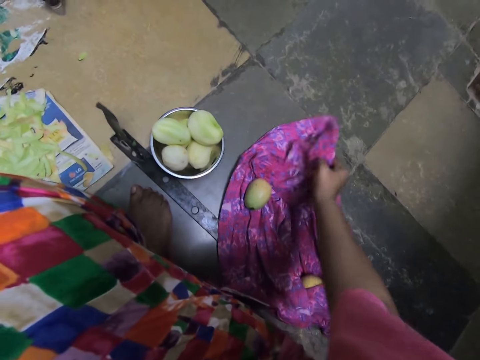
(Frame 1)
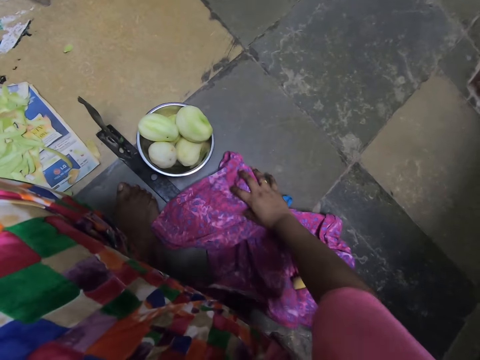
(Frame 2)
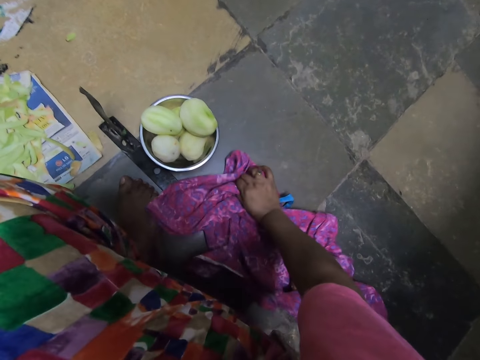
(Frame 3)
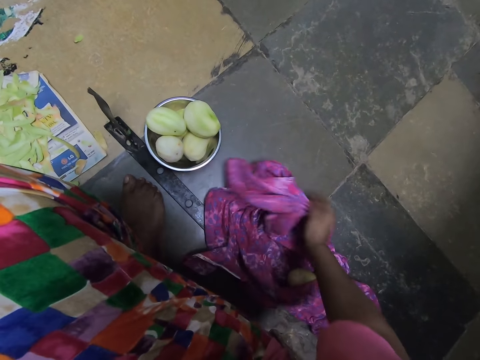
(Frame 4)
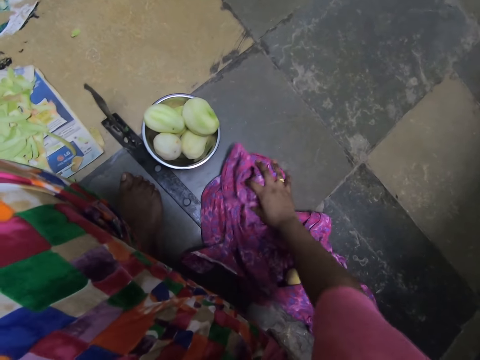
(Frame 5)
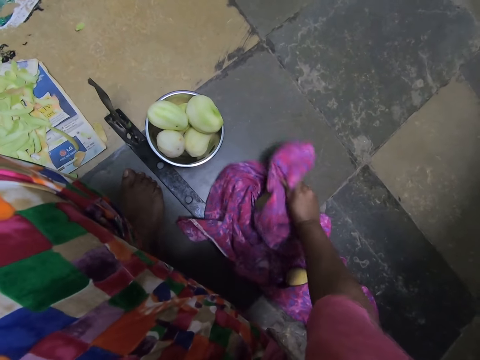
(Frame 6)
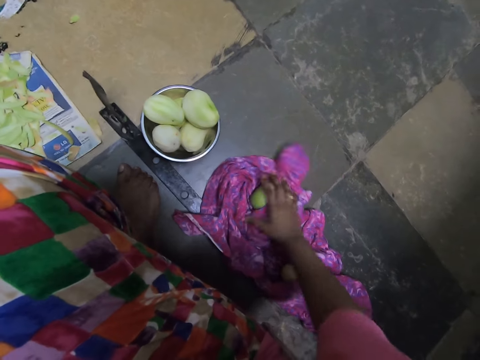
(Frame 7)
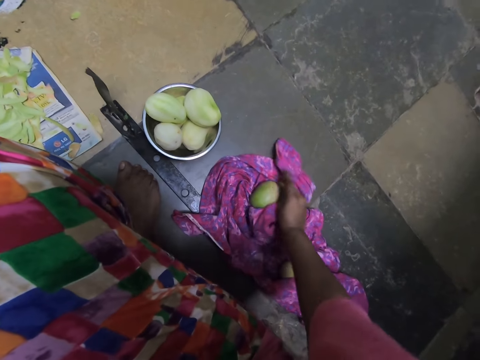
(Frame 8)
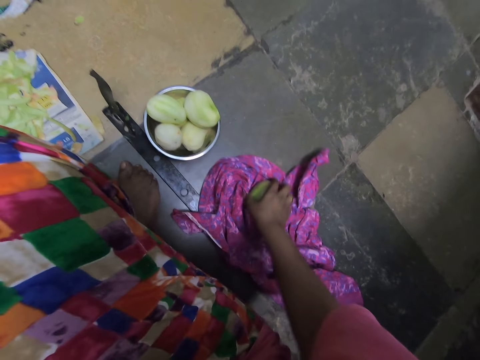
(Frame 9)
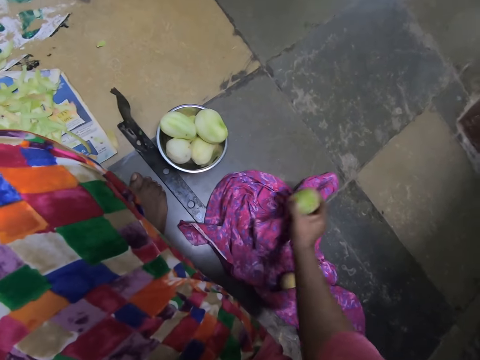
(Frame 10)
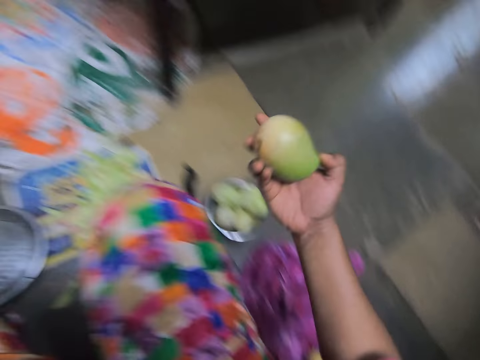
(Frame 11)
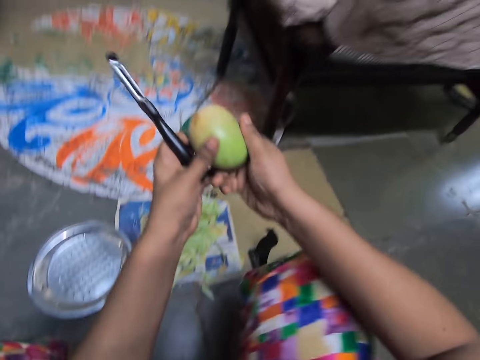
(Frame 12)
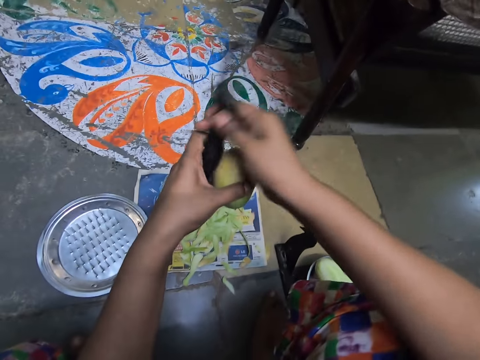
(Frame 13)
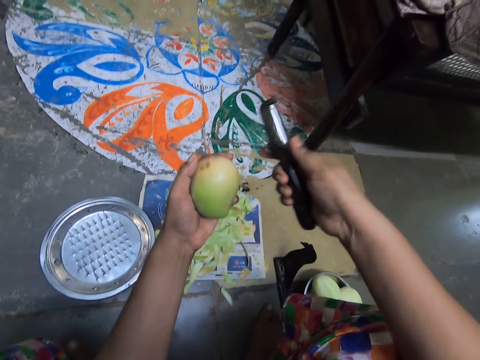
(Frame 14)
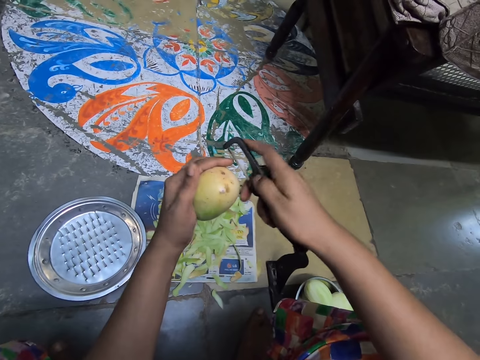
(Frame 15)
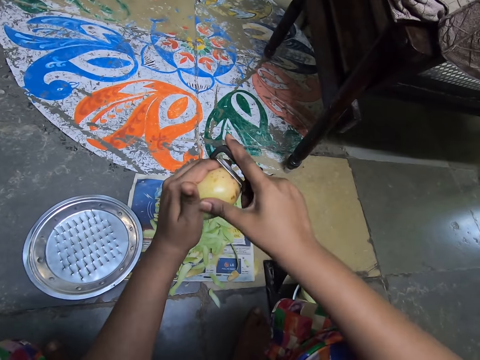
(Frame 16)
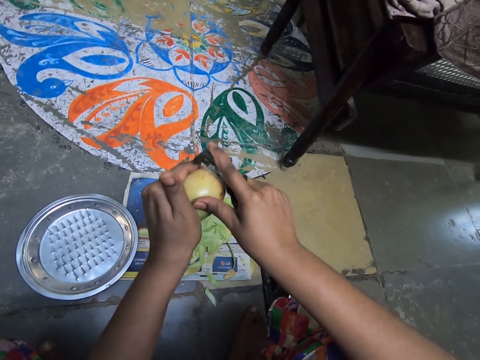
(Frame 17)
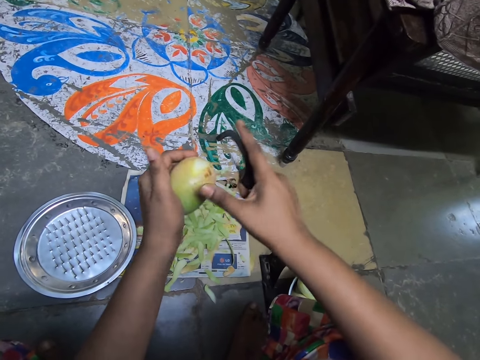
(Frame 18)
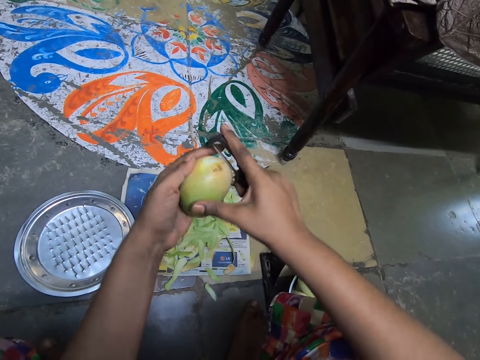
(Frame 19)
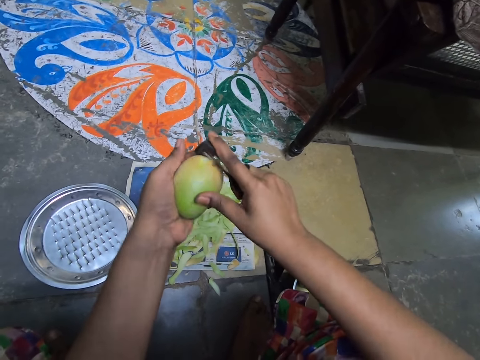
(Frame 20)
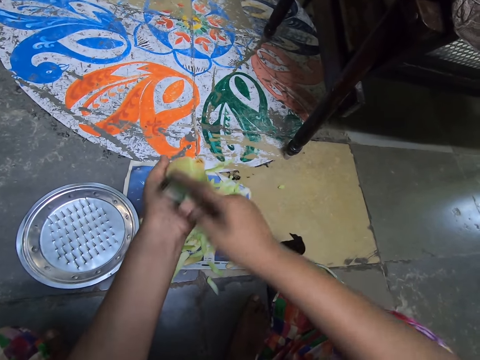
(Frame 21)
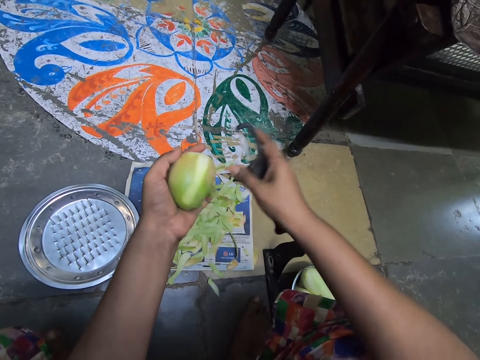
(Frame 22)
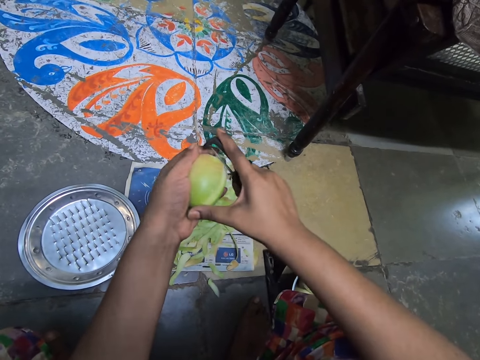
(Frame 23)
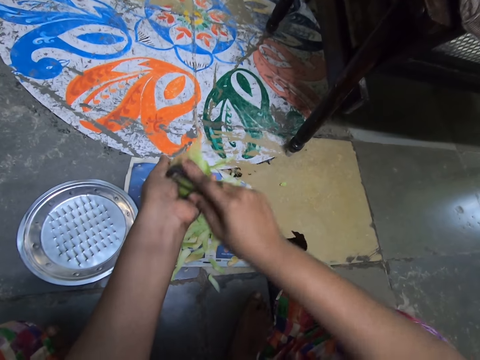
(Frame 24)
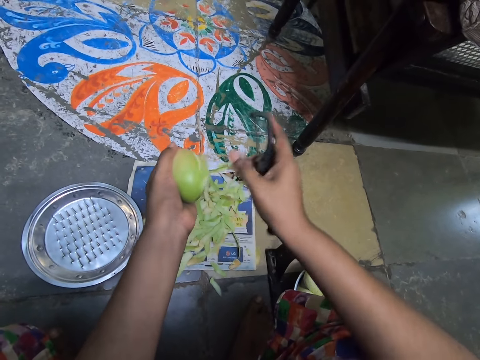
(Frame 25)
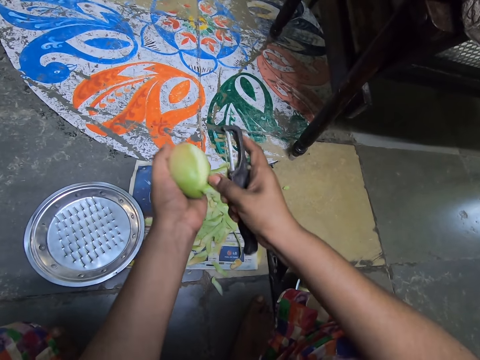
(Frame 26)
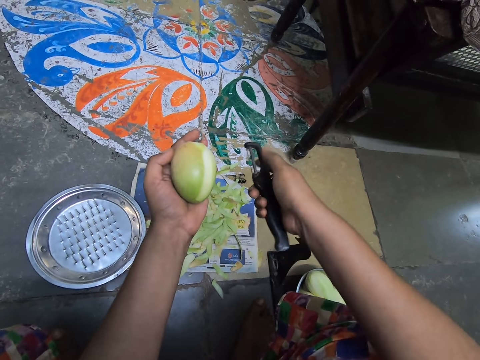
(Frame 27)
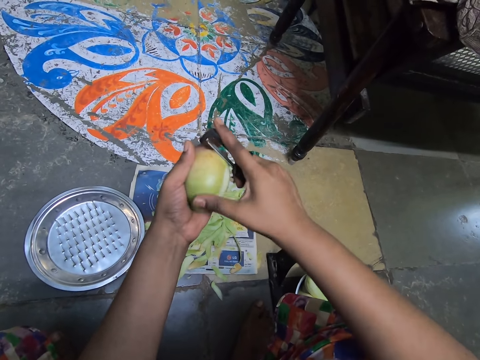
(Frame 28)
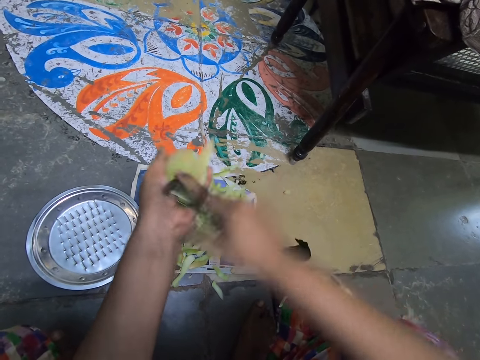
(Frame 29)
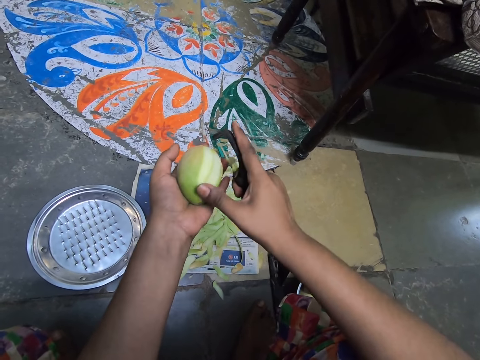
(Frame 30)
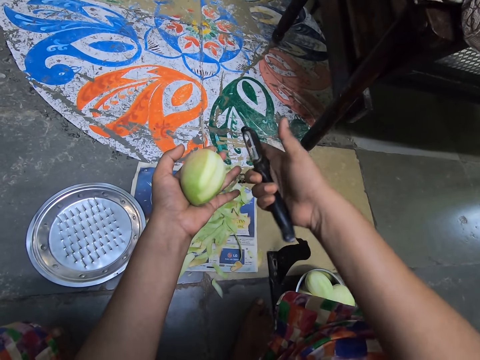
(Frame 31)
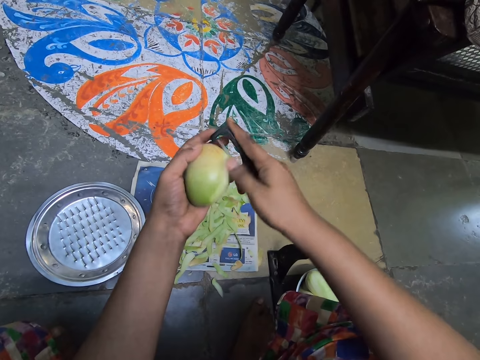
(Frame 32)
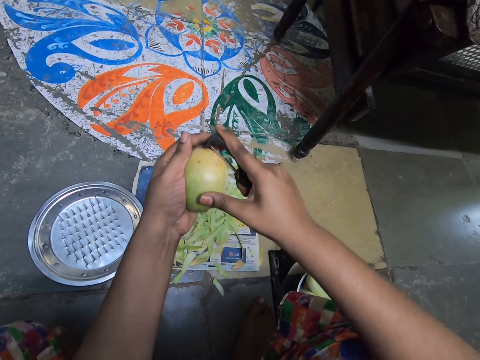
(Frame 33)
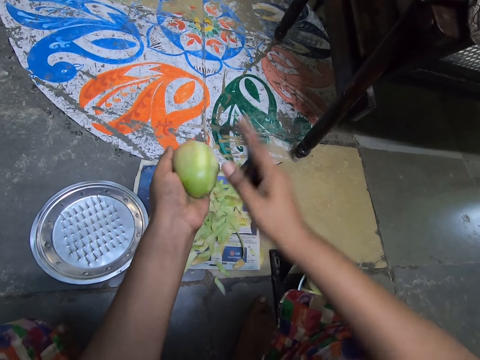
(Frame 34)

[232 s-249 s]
The camera wearer wipes the mango on the cloth on the floor with the cloth in her right hand. She covers the mango. She picks the mango from the cloth on the floor with her right hand. She passes the mango from her right hand to her left hand. She passes the peeler from her left hand to her right hand. She peels the mango in her left hand with the peeler in her right hand. She pulls the peel down with her hand. She drops the peel on the paper.

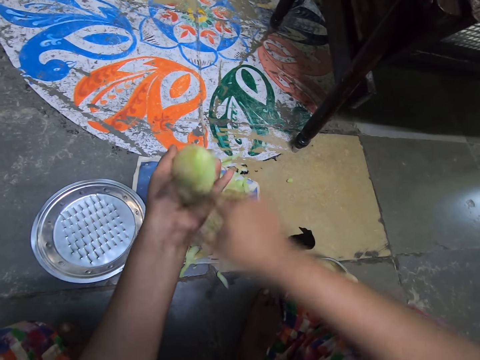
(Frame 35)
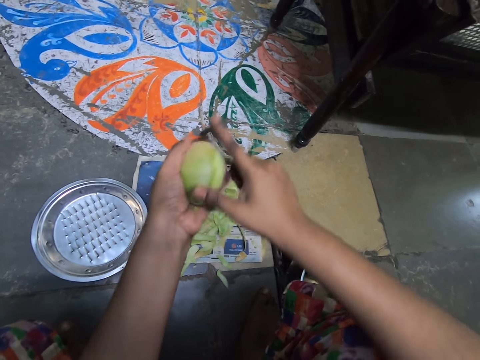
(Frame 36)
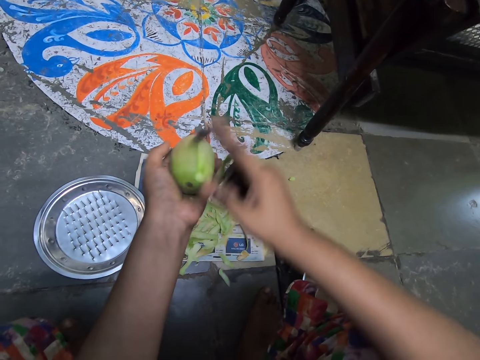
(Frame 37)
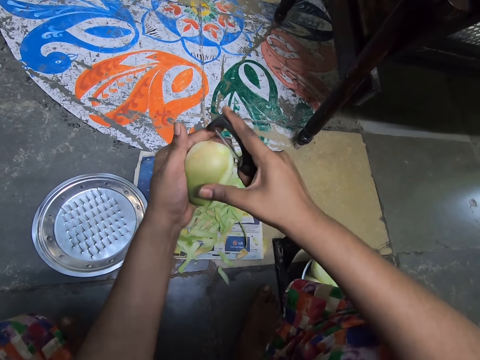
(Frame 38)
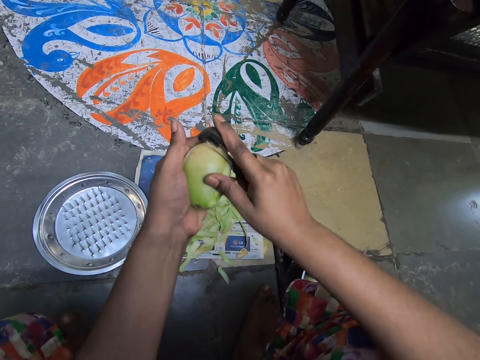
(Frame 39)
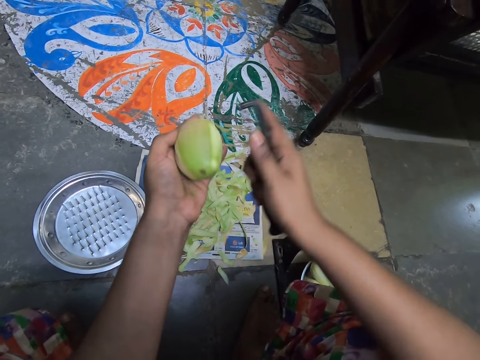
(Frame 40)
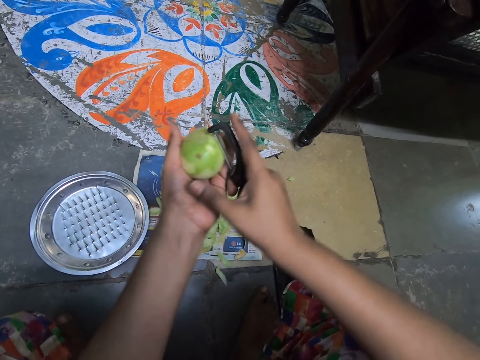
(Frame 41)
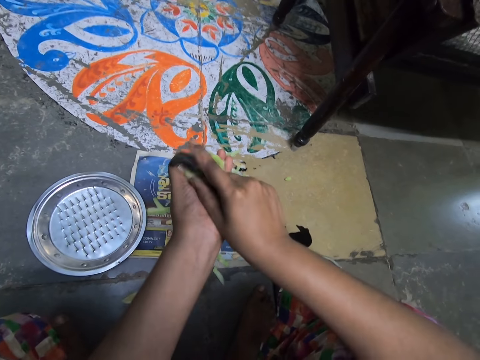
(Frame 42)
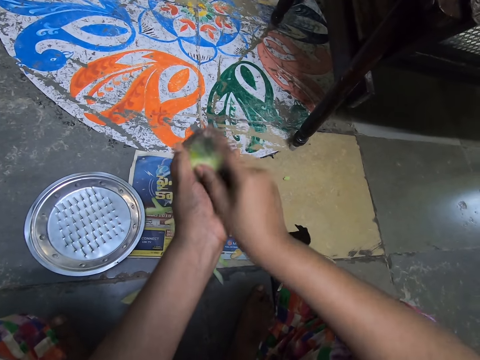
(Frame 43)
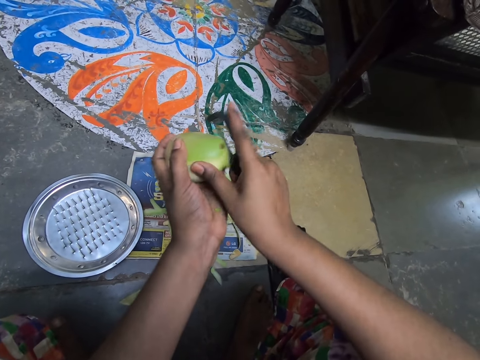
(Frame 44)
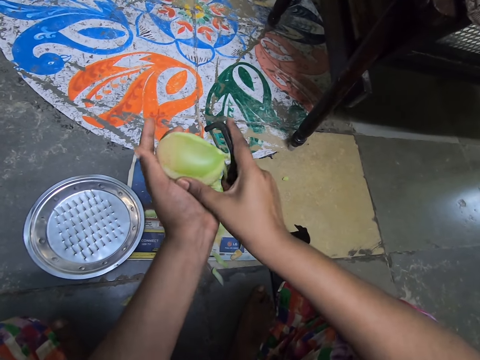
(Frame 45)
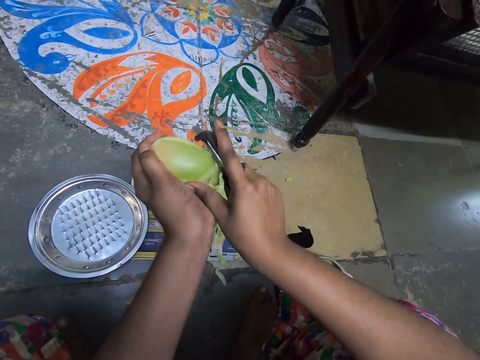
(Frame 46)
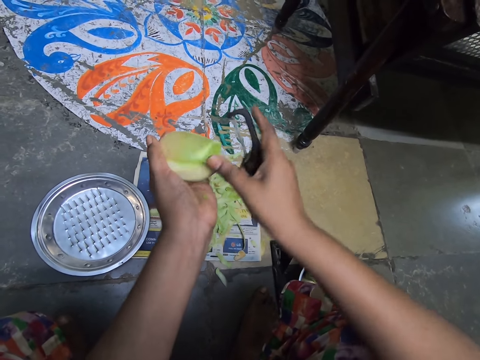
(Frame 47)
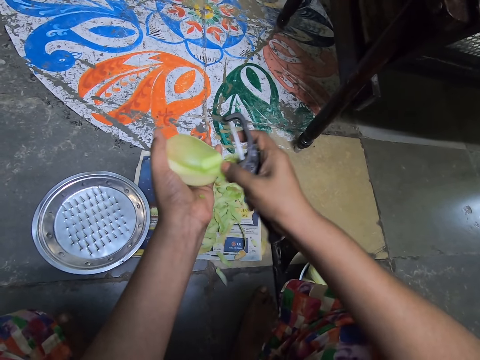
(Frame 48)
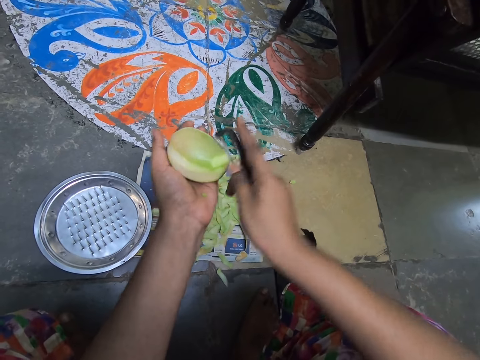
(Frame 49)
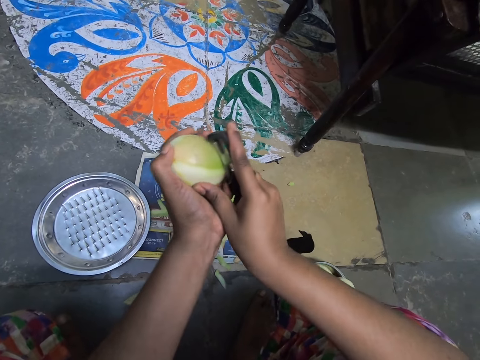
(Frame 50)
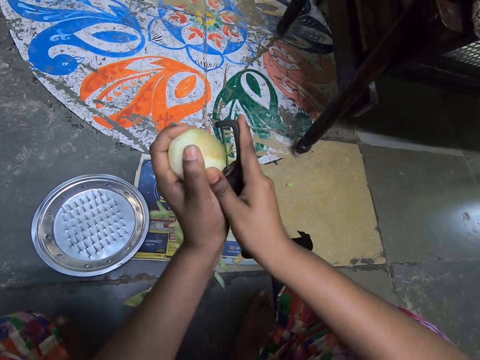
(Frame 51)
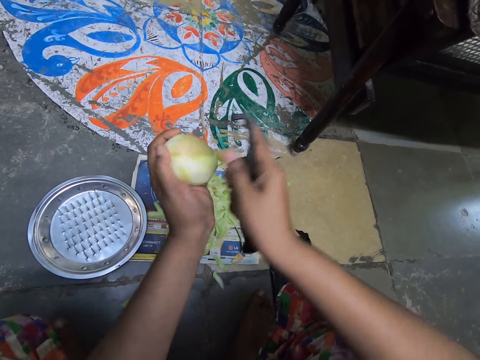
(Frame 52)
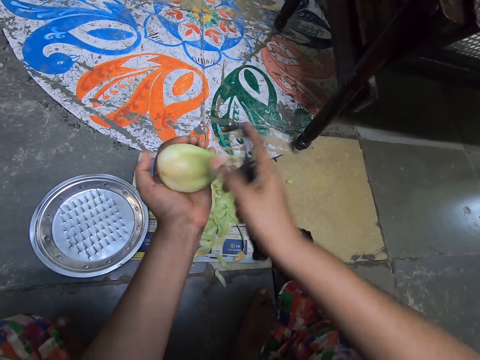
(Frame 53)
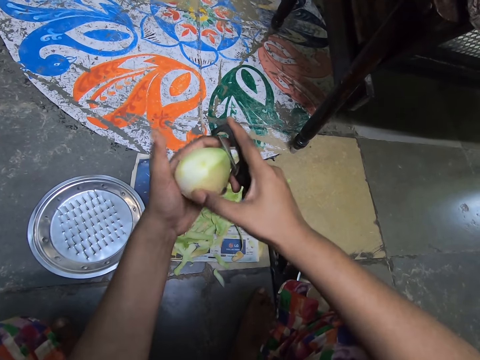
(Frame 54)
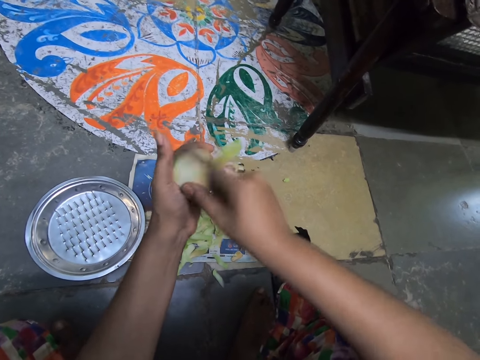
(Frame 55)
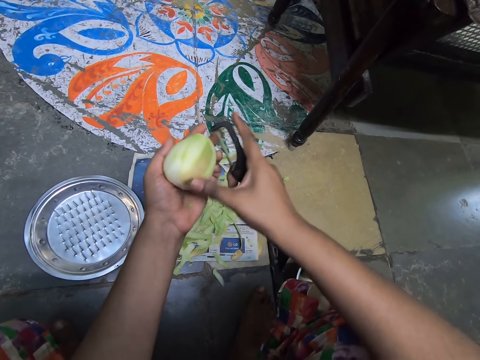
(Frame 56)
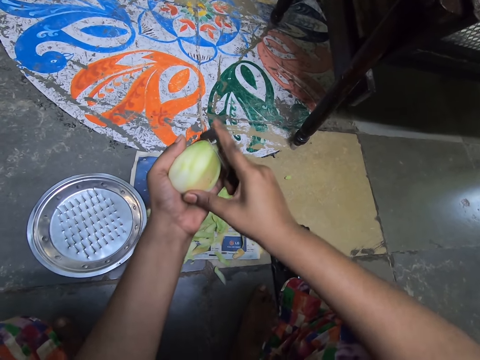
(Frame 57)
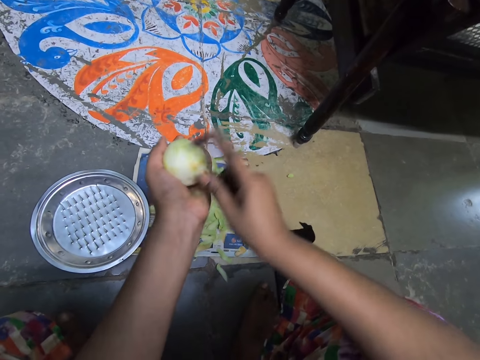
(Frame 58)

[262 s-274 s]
The camera wearer peels the mango with a knife. She drops the peel with her hand.
